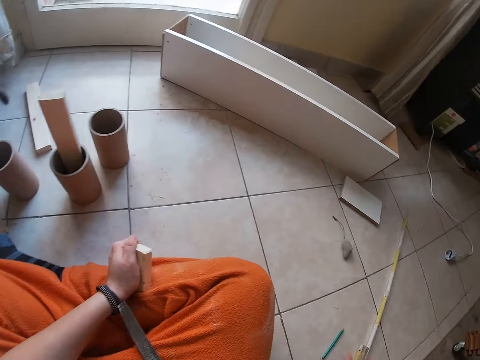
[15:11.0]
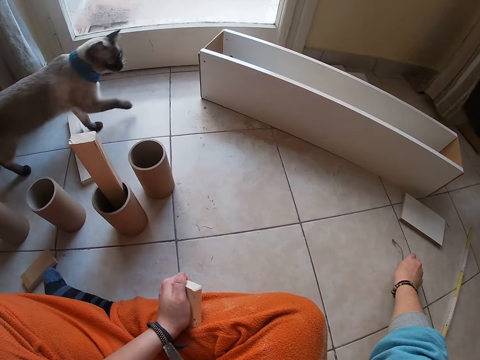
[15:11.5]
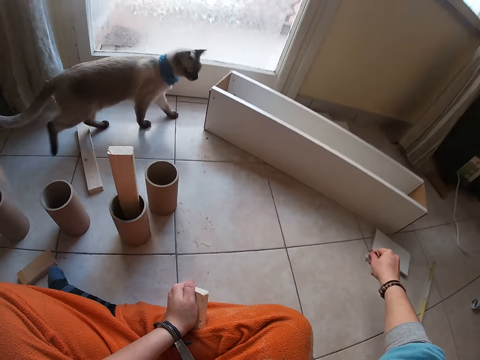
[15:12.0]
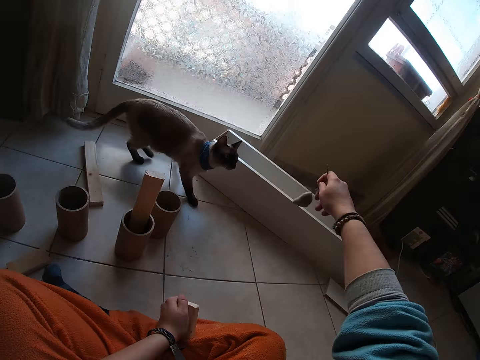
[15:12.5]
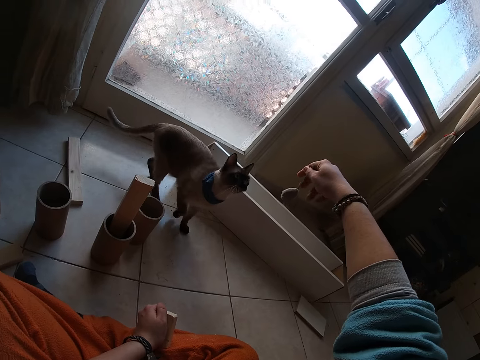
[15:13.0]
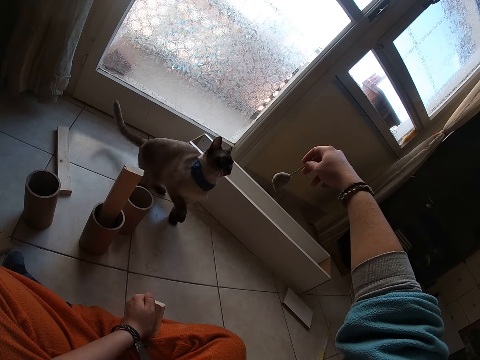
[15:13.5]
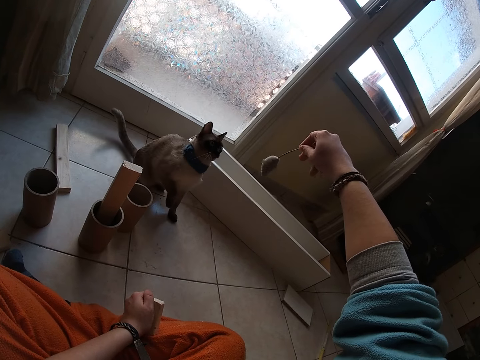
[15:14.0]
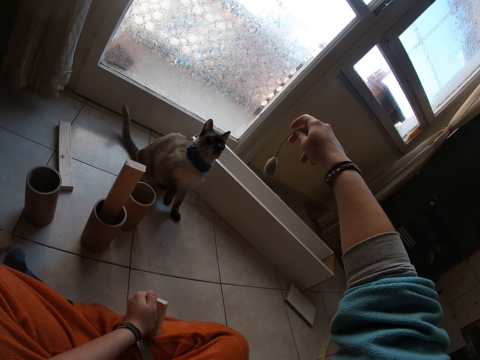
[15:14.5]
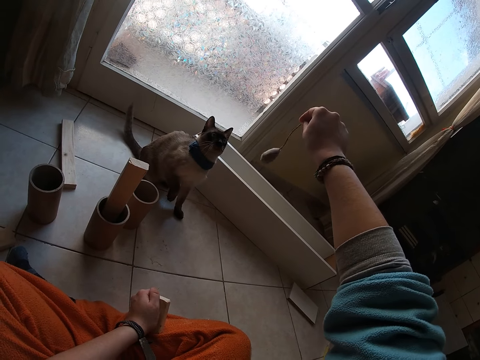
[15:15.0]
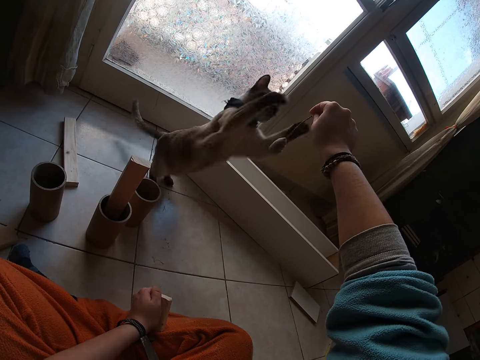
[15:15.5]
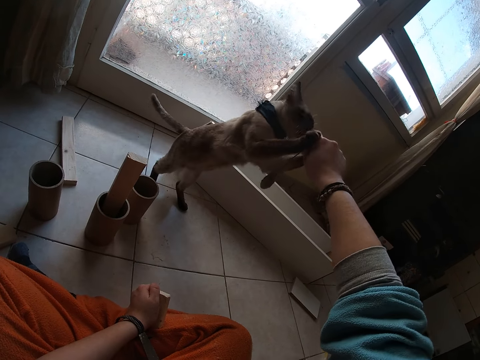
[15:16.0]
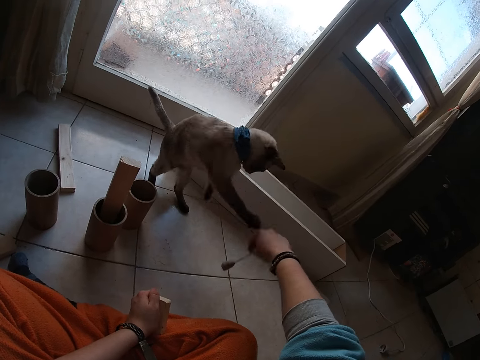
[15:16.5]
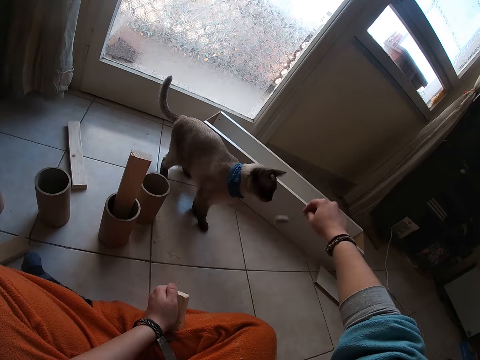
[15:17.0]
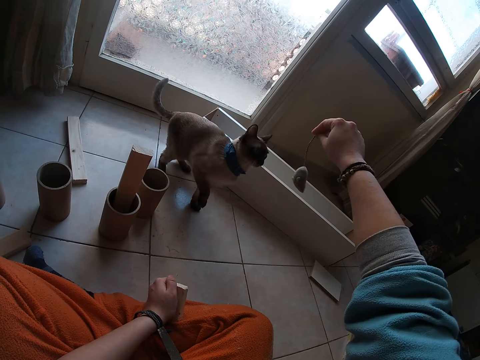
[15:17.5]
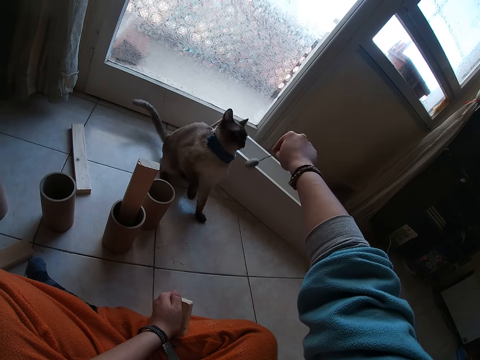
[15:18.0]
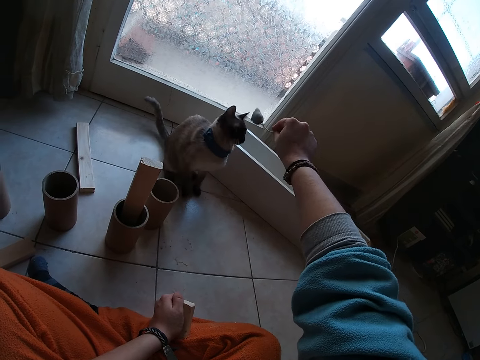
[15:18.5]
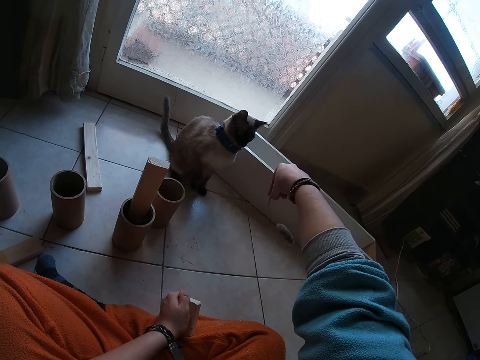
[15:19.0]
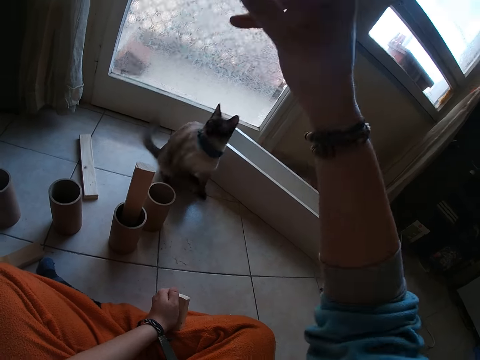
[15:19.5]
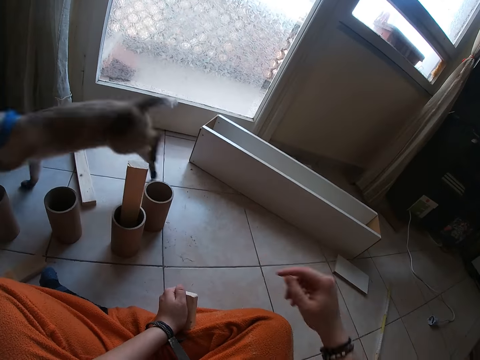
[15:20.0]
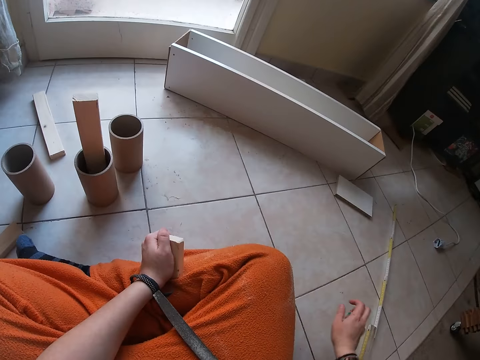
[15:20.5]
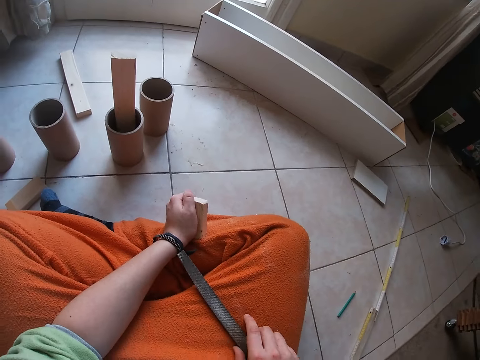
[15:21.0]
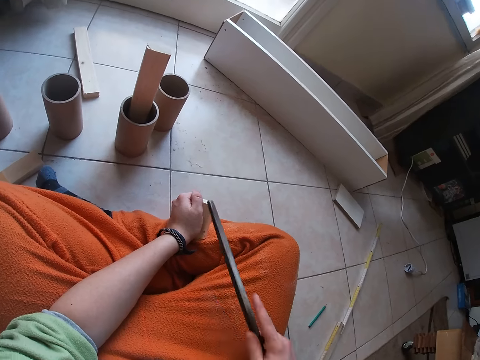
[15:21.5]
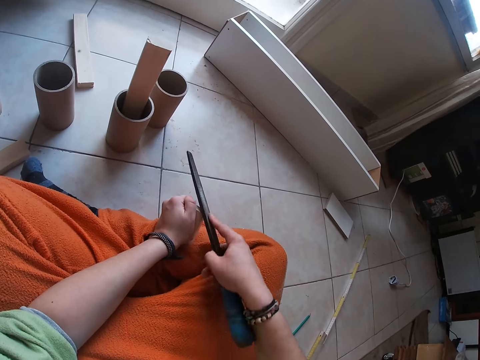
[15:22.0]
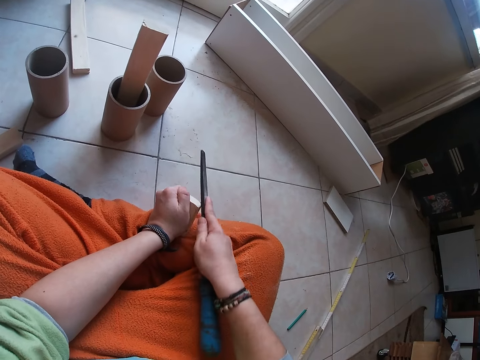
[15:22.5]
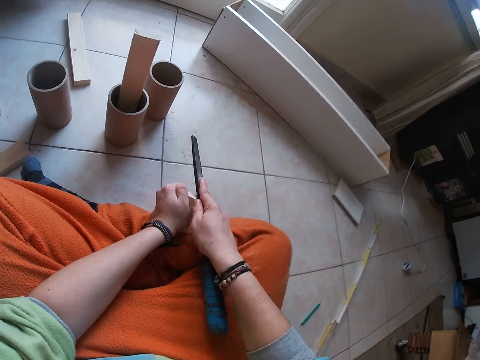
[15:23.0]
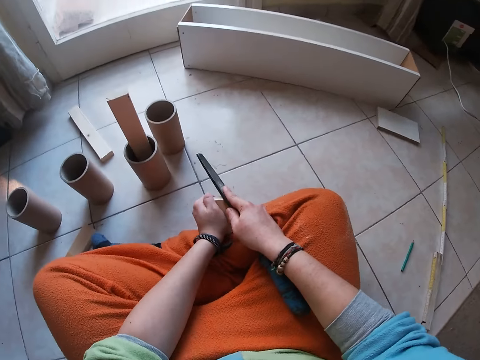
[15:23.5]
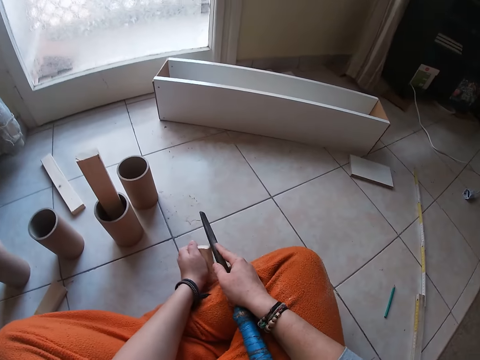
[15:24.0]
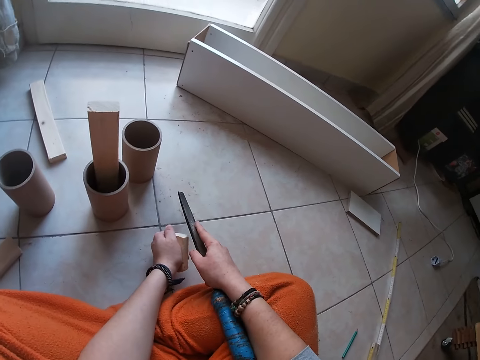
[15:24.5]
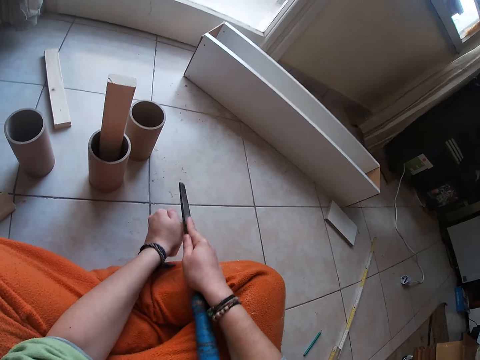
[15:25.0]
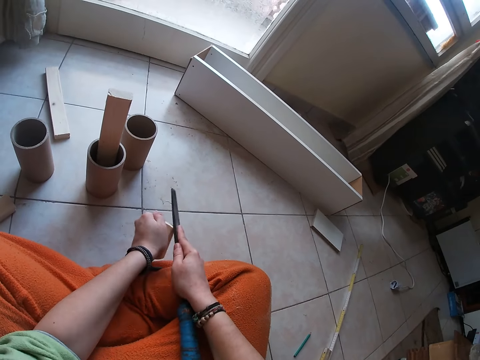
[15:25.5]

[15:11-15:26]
The camera wearer places the ruler in his right hand on the floor. He picks up the tuber from the floor with his right hand. He holds the tuber in his right hand up in front of the cat. The cat walks closer to the tuber in the camera wearer's right hand. The cat sits on the floor. The cat jumps at the tuber in the camera wearer's right hand above it. The cat grabs the camera wearer's right hand with its front claws. The camera wearer plays with the cat. The cat falls off the camera wearer's right hand. The cat sits on the floor. The camera wearer dangles the tuber in his right hand in front of the cat. He throws the tuber in his right hand across the room. The cat runs after the tuber. The camera wearer picks up the wood file from his thigh with his right hand. He files the woodblock in his left hand with the wood file in his right hand on his lap.

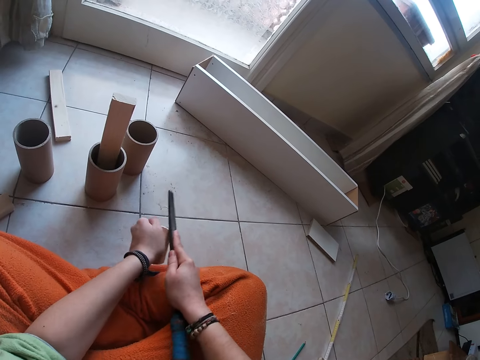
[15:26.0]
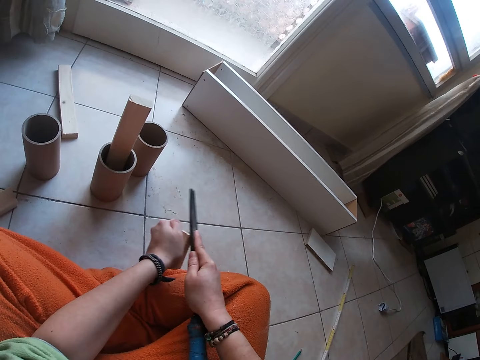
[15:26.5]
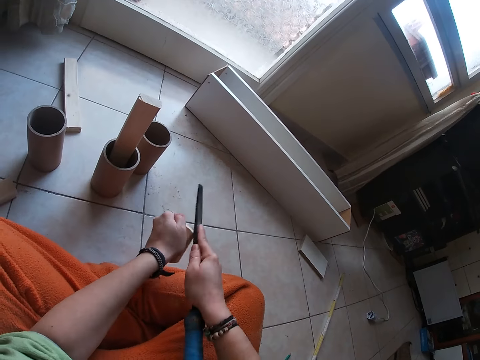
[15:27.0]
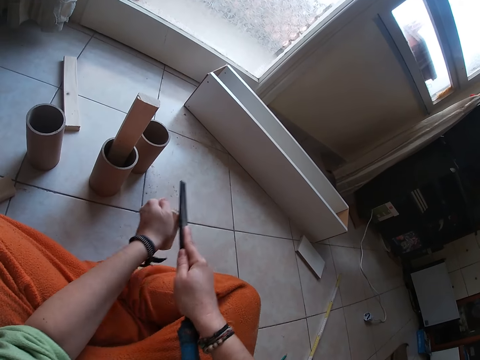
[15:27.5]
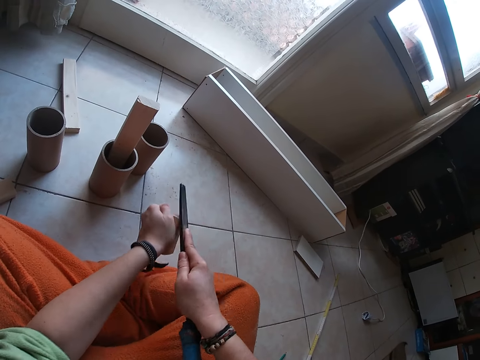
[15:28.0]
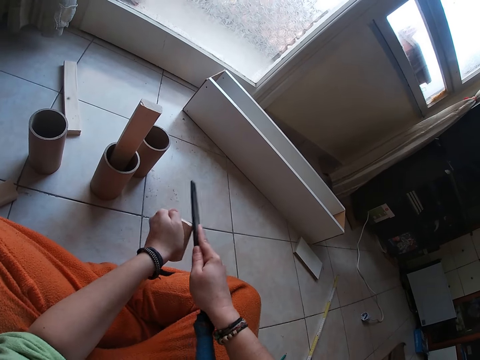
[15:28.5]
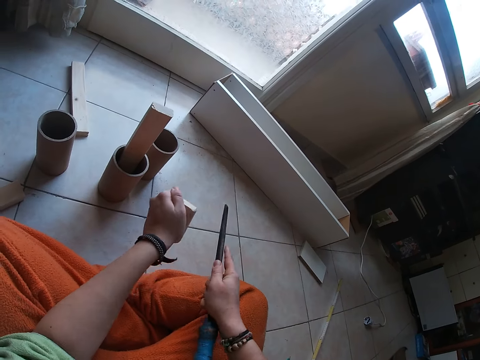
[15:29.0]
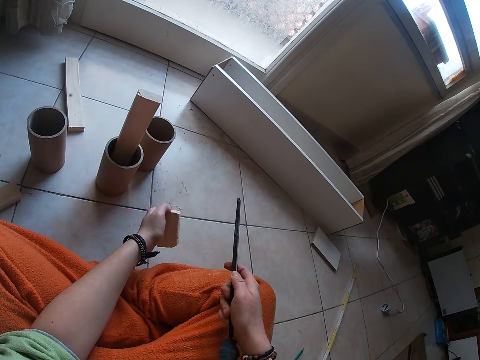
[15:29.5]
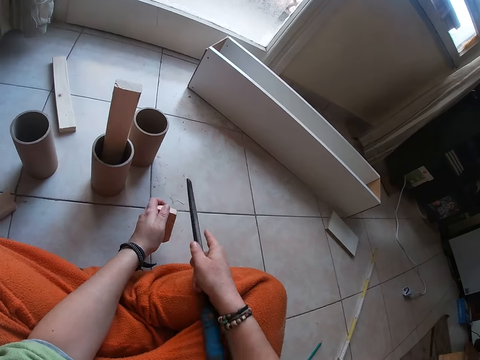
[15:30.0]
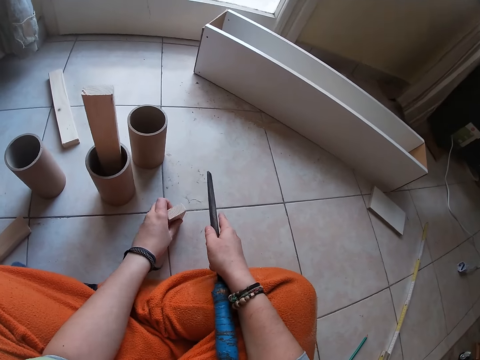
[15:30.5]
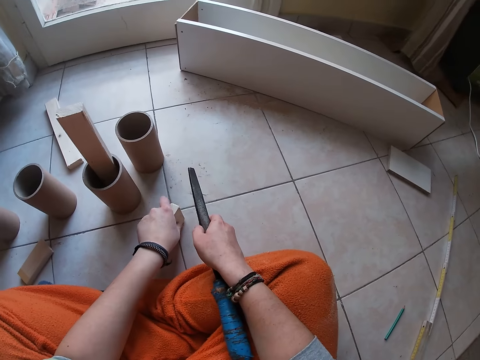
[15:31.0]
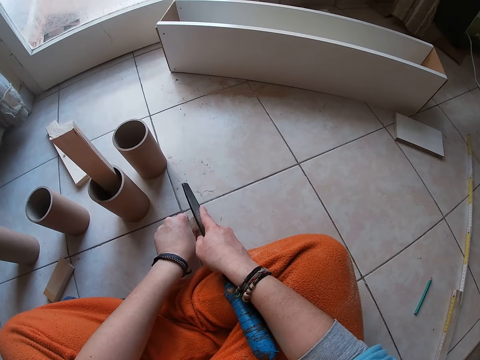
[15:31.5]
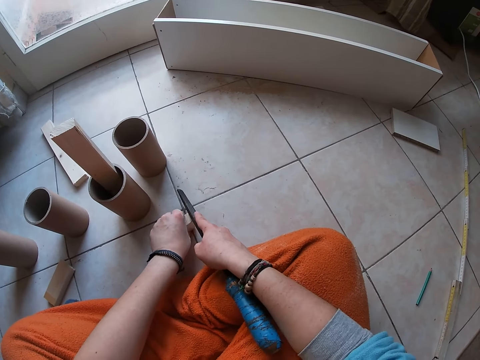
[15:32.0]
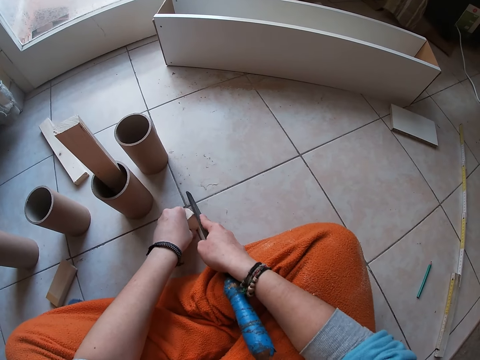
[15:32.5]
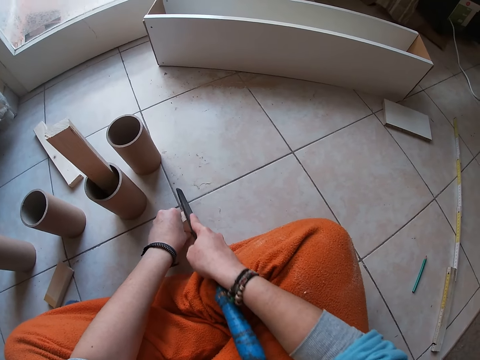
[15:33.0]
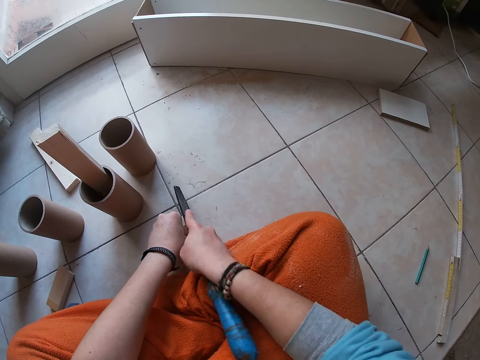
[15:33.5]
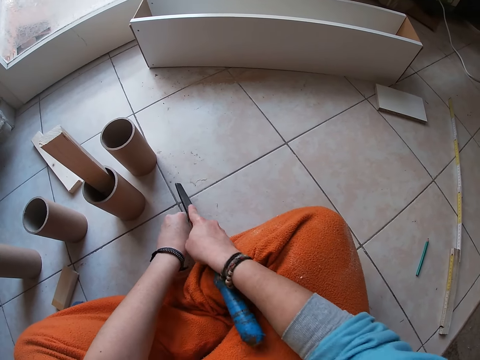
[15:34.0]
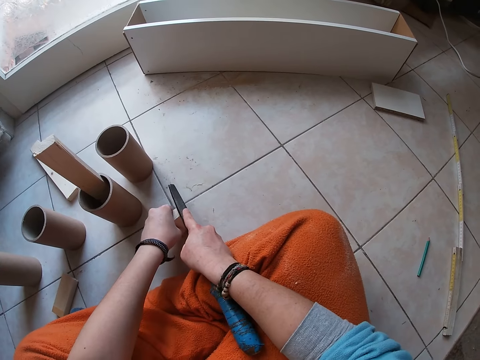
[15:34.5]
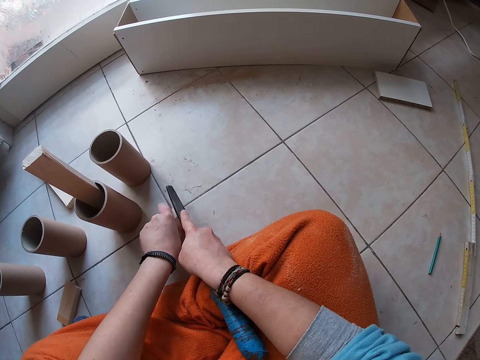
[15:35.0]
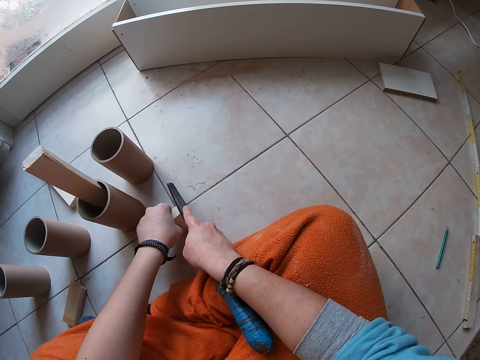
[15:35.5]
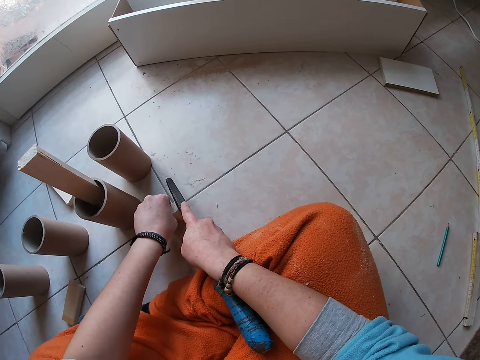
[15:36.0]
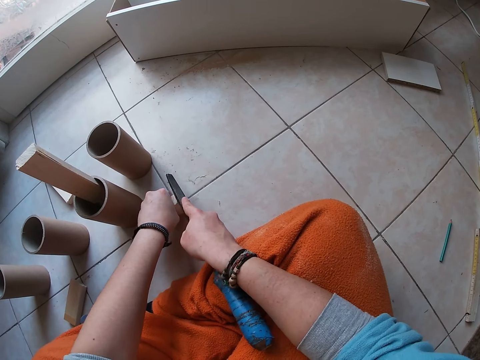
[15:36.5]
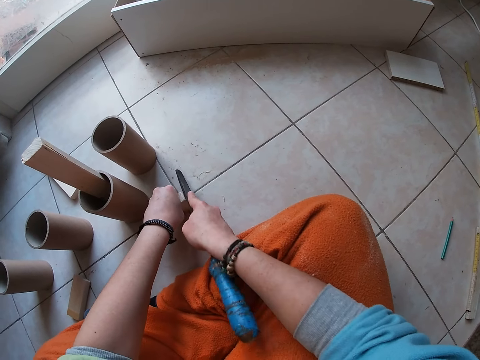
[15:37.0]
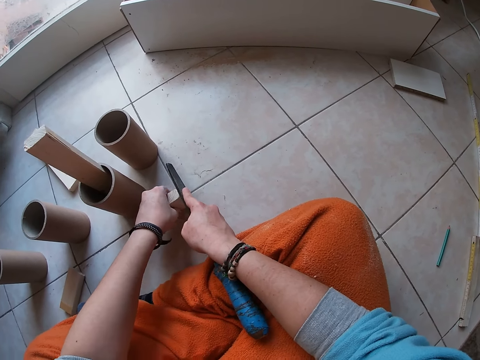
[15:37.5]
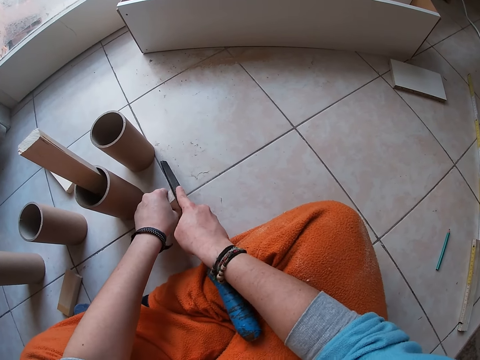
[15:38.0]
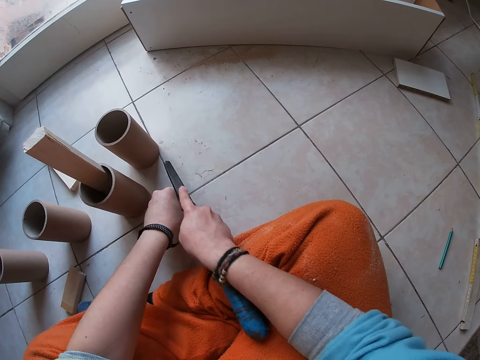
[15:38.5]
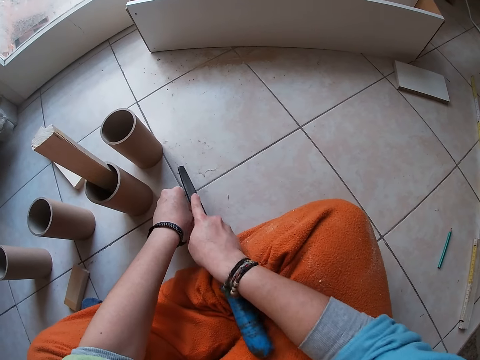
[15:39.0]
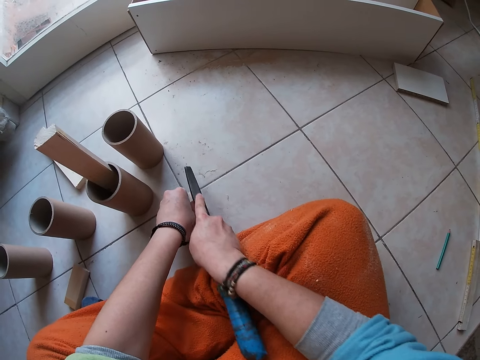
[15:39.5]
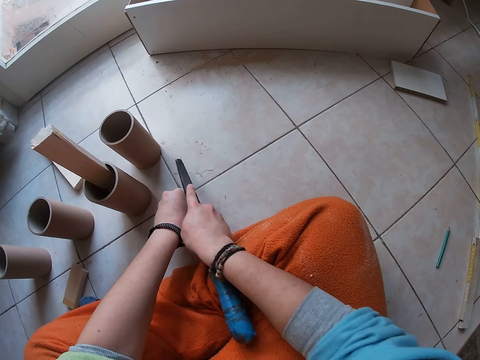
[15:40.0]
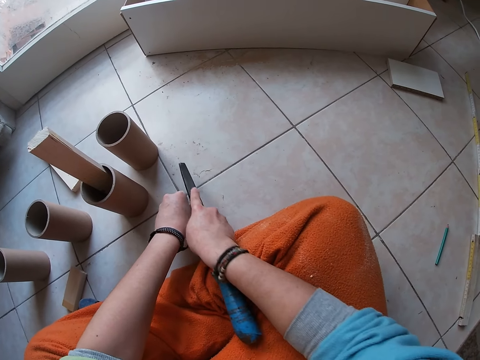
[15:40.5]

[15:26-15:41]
The camera wearer holds the woodblock to the floor with his left hand. He files the woodblock in his left hand with the wood file in his right hand on the floor.
